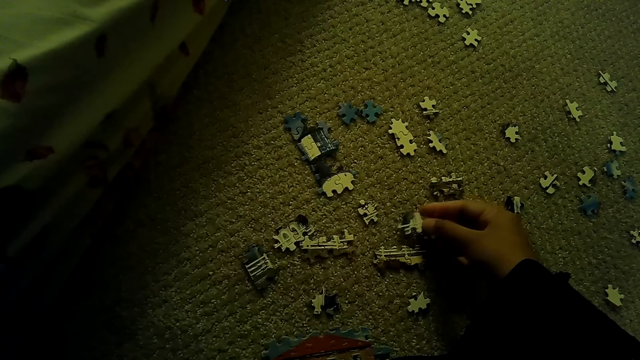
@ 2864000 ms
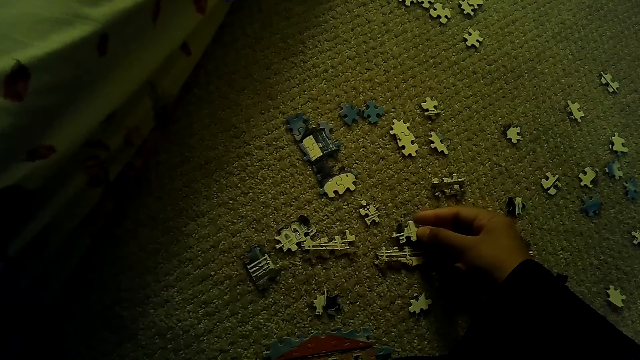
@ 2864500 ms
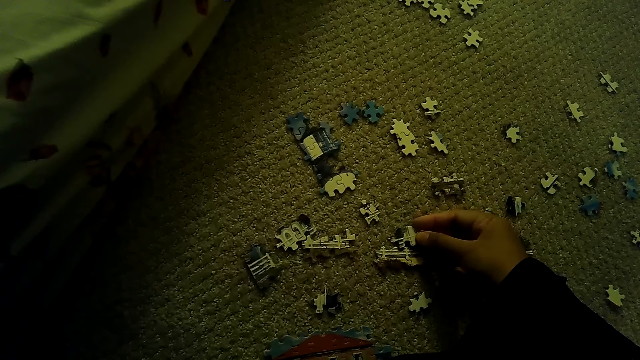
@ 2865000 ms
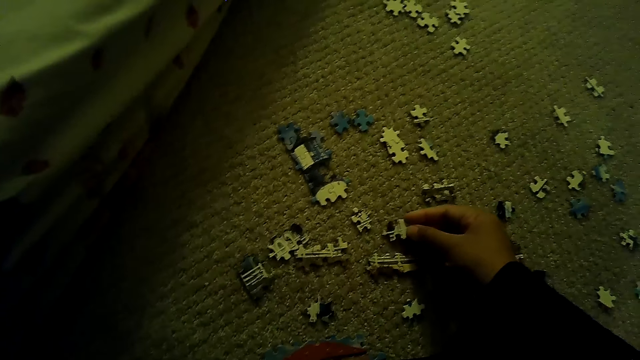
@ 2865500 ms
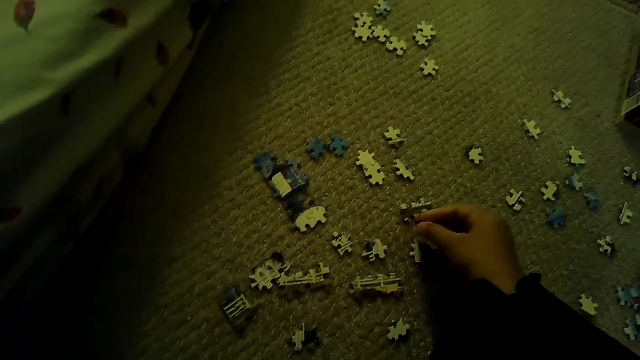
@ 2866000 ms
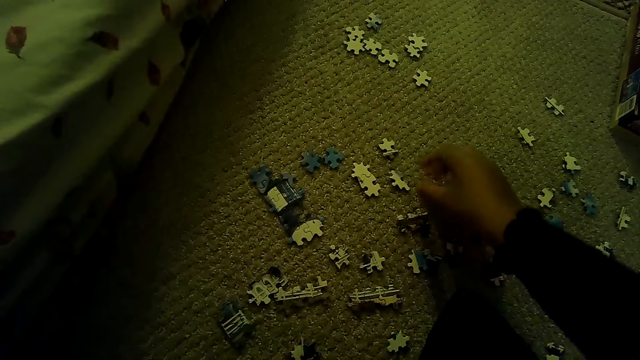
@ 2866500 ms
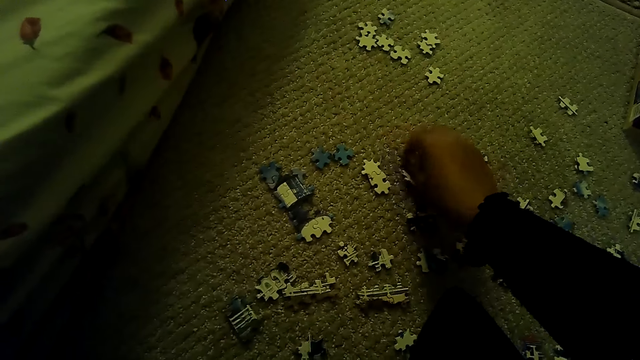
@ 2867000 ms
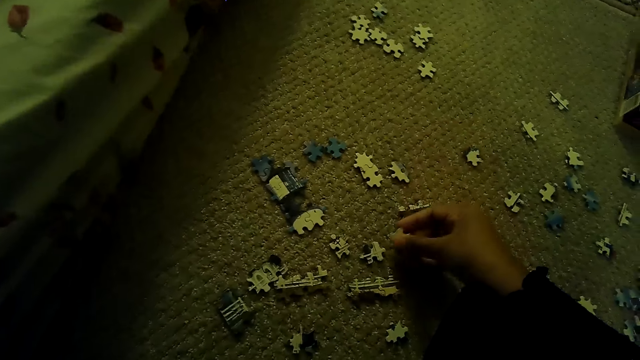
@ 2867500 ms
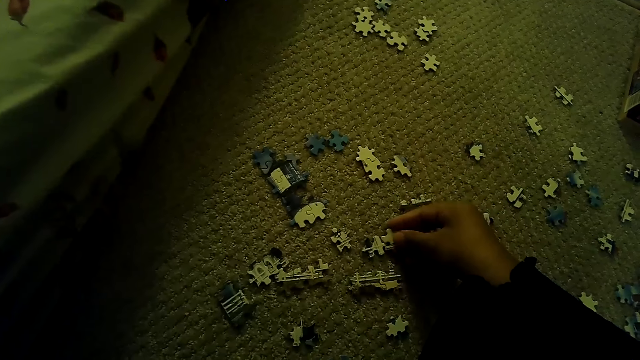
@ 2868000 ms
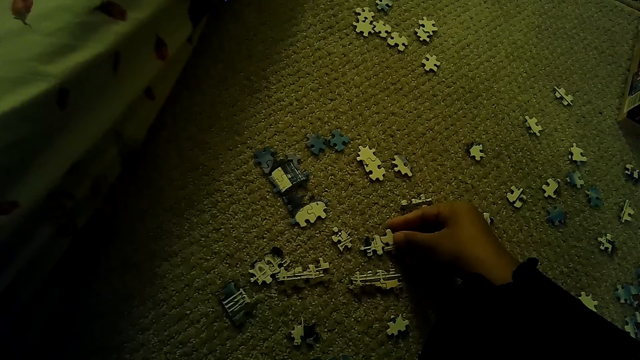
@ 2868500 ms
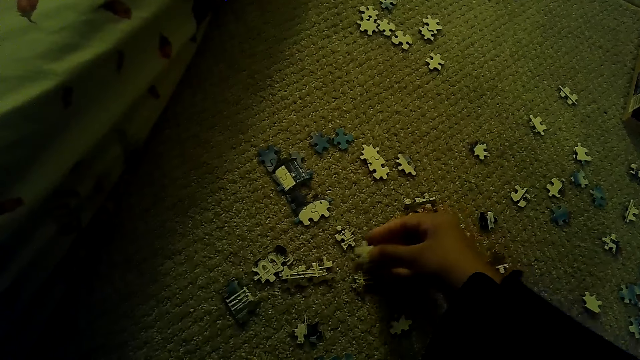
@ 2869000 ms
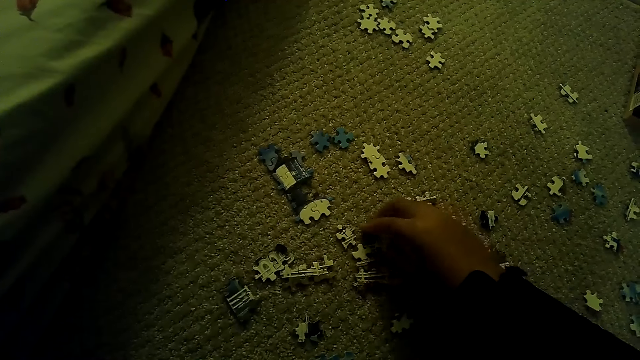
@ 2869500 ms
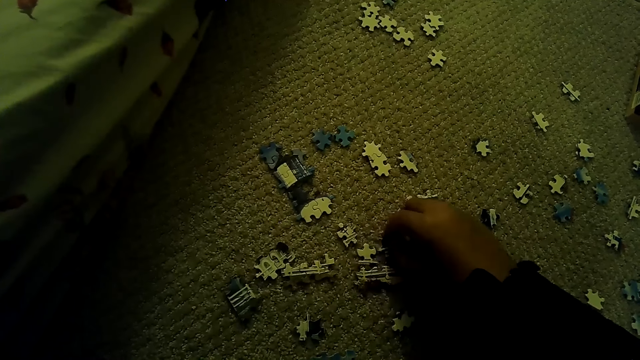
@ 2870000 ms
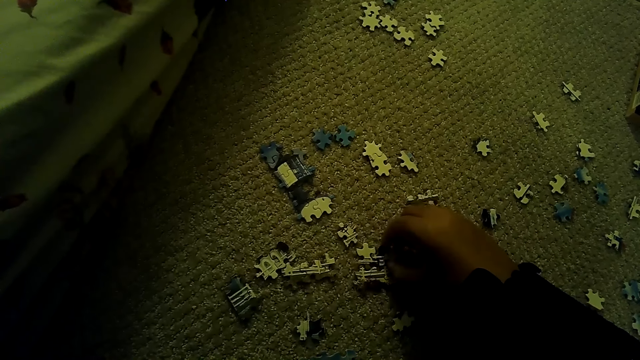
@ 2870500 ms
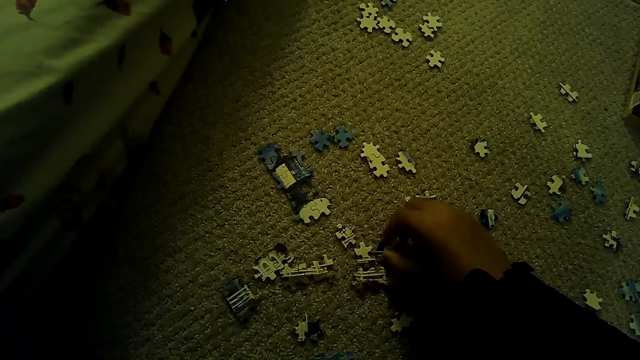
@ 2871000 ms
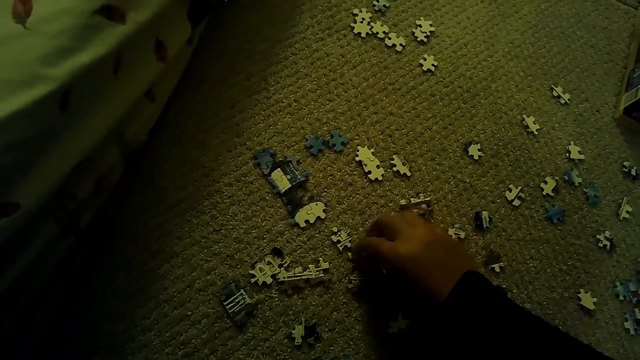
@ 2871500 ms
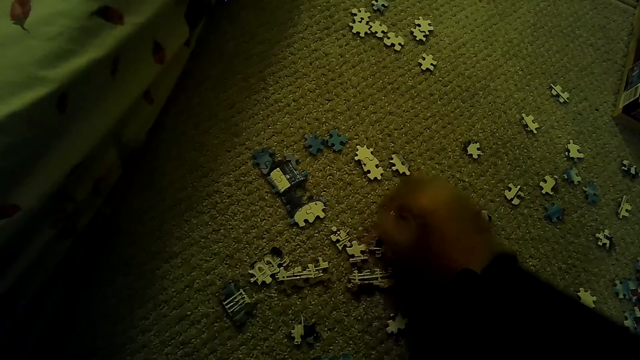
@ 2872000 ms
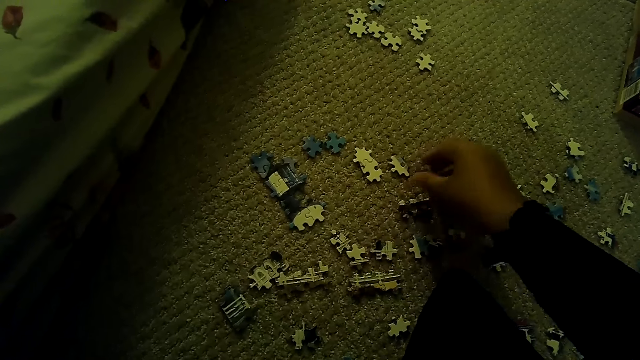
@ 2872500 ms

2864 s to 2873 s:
The camera wearer puts down the puzzle piece. They pick up the puzzle piece. They fix the puzzle pieces.

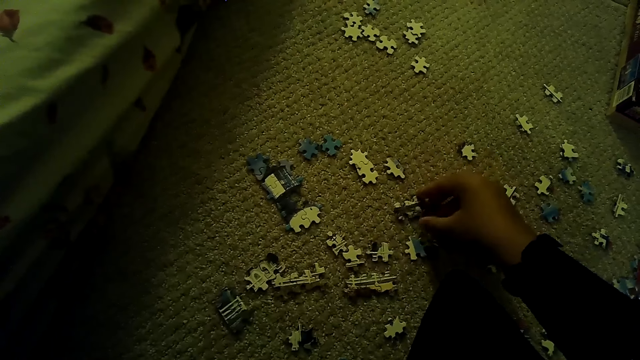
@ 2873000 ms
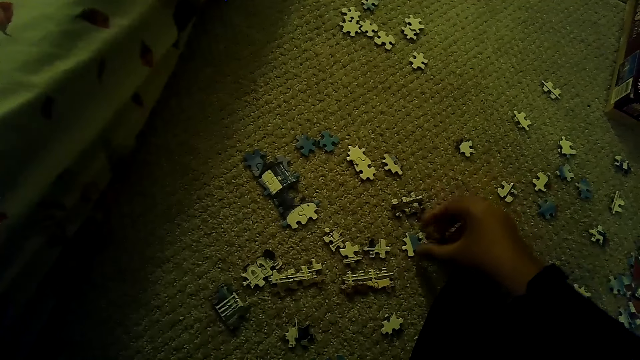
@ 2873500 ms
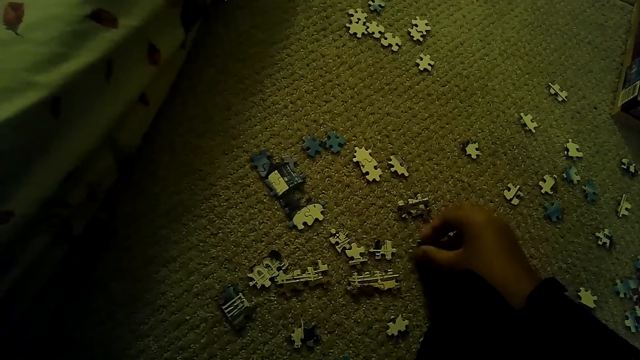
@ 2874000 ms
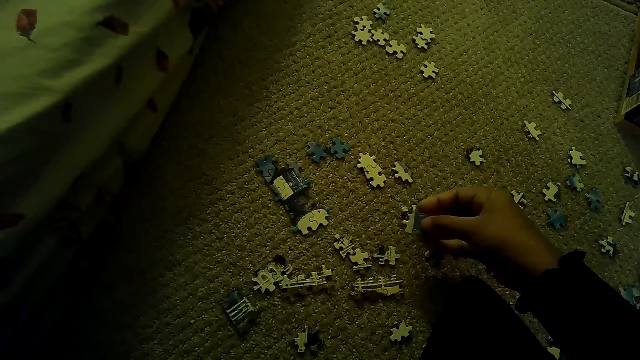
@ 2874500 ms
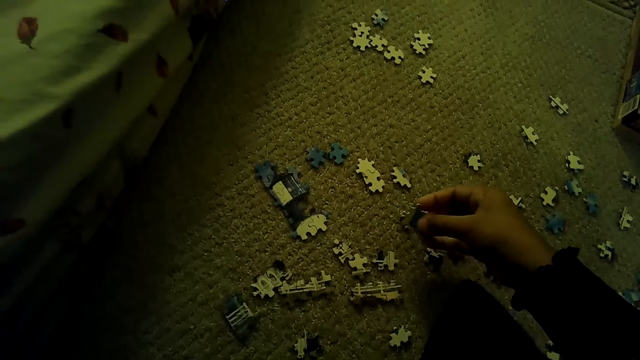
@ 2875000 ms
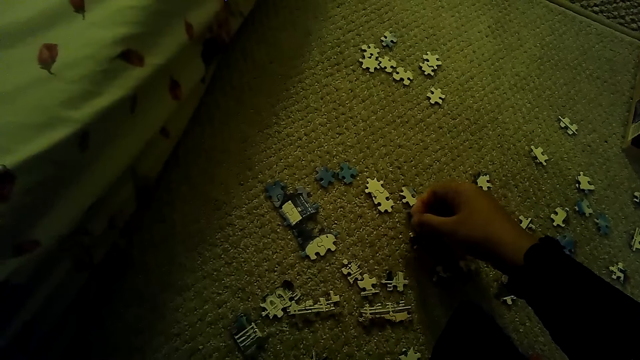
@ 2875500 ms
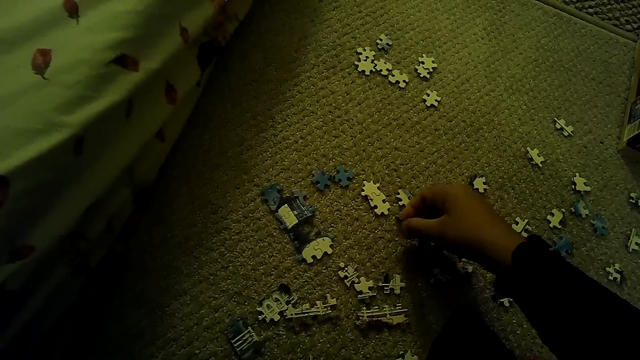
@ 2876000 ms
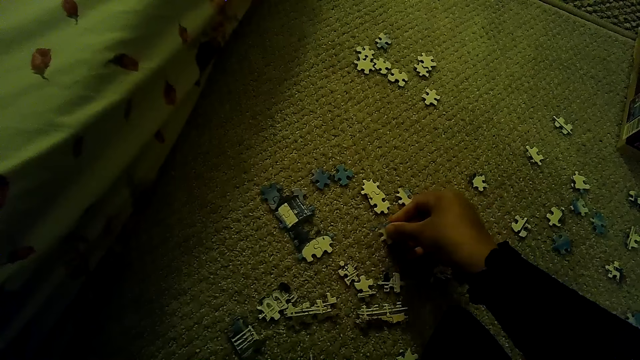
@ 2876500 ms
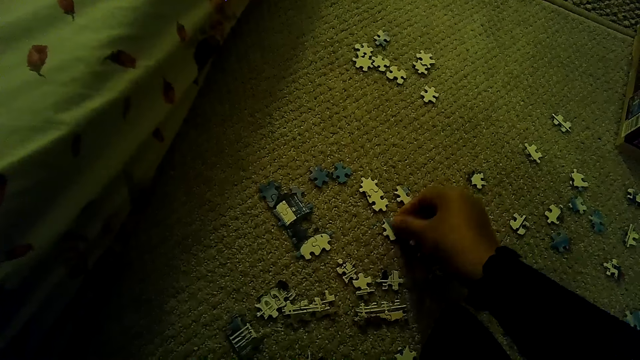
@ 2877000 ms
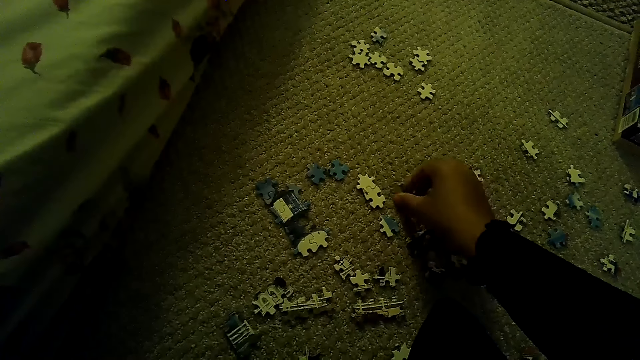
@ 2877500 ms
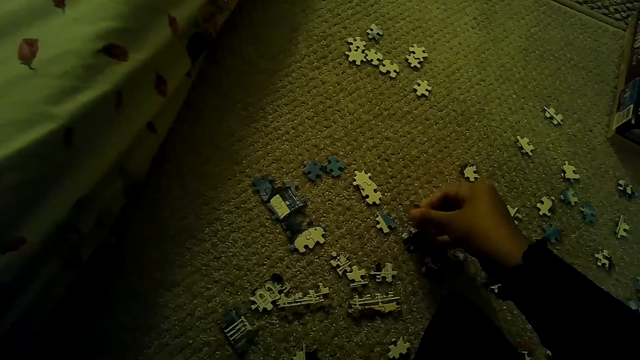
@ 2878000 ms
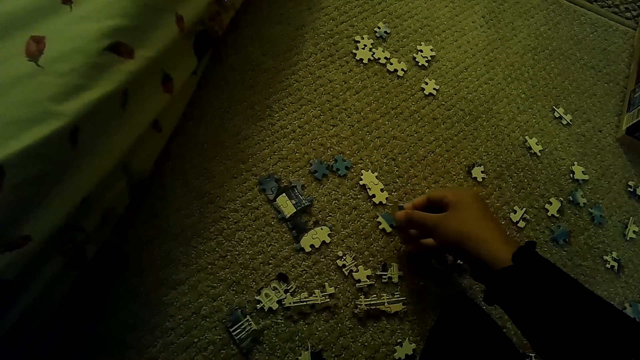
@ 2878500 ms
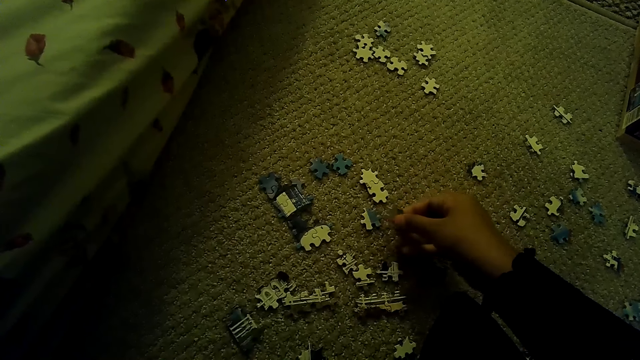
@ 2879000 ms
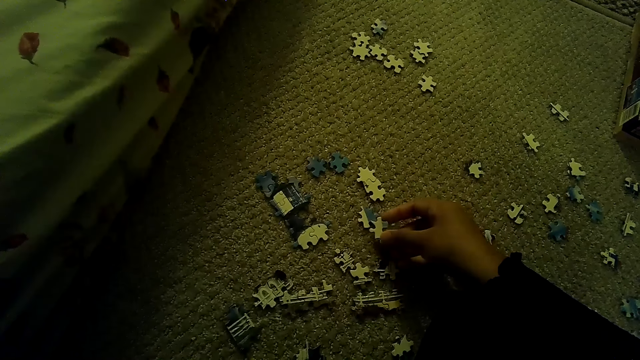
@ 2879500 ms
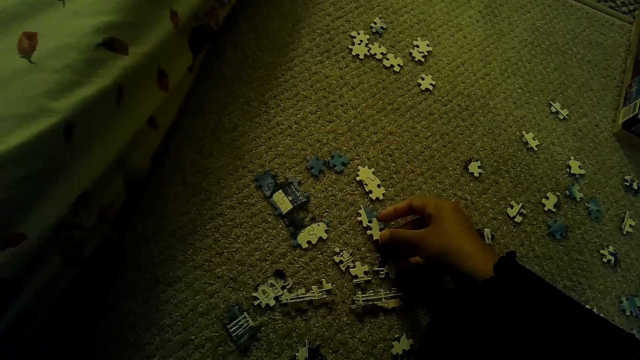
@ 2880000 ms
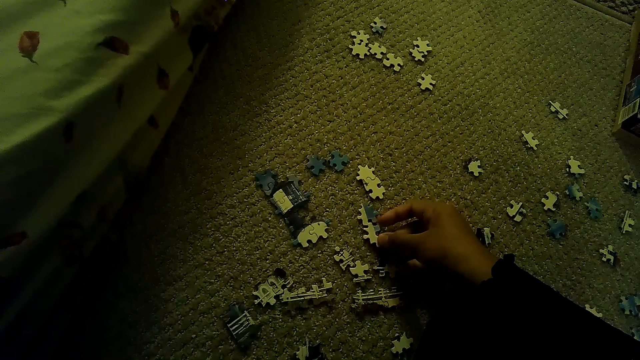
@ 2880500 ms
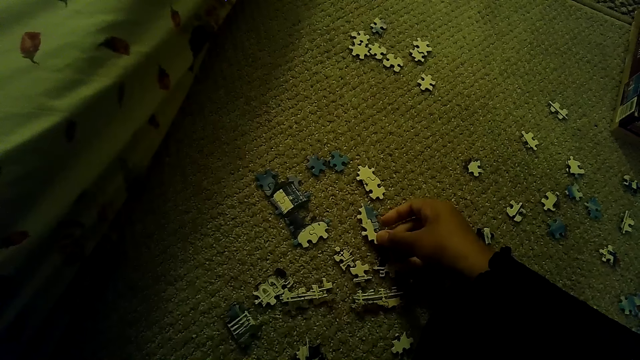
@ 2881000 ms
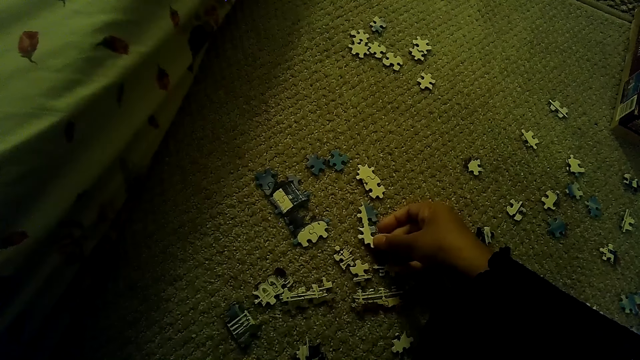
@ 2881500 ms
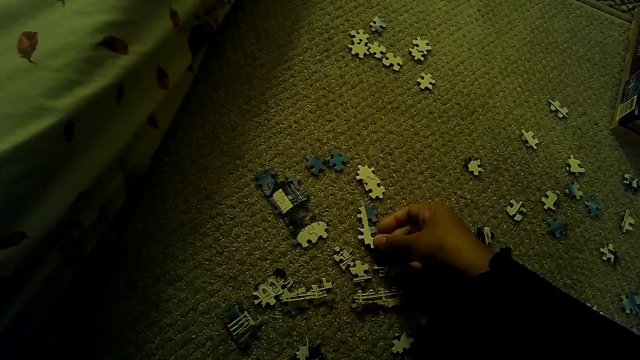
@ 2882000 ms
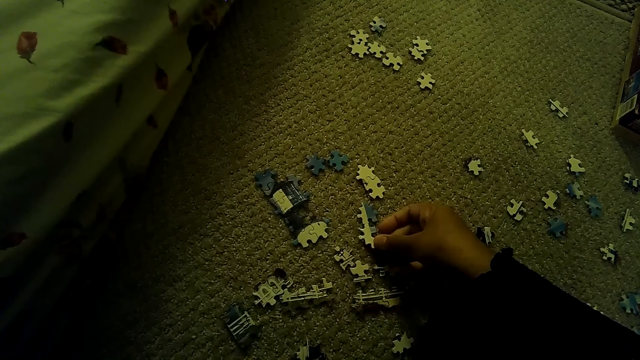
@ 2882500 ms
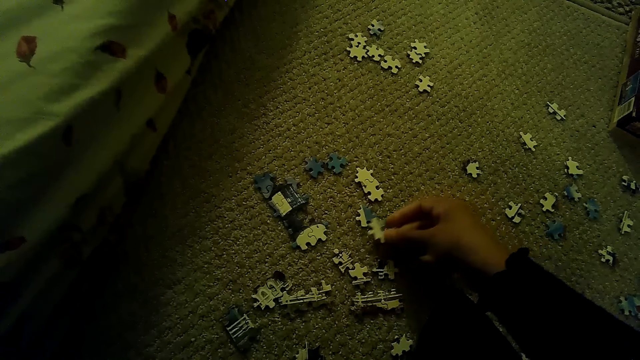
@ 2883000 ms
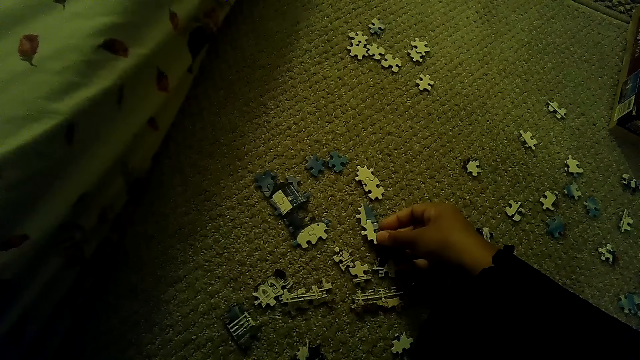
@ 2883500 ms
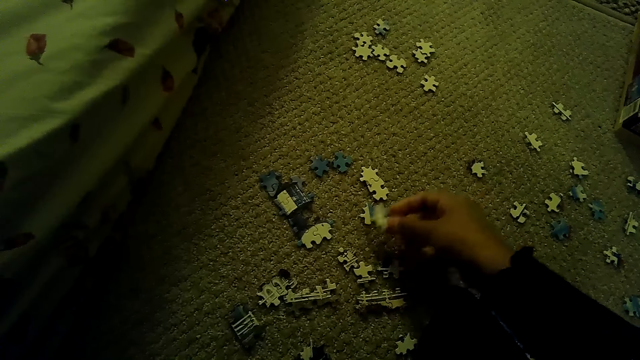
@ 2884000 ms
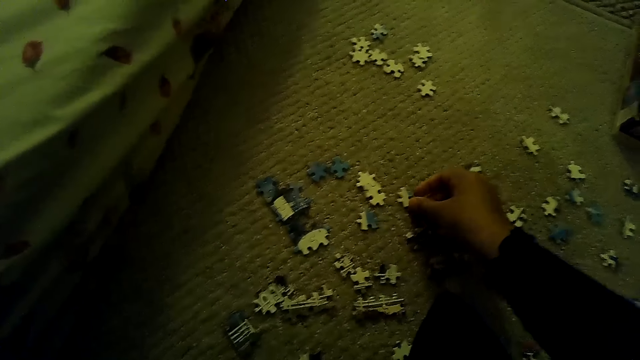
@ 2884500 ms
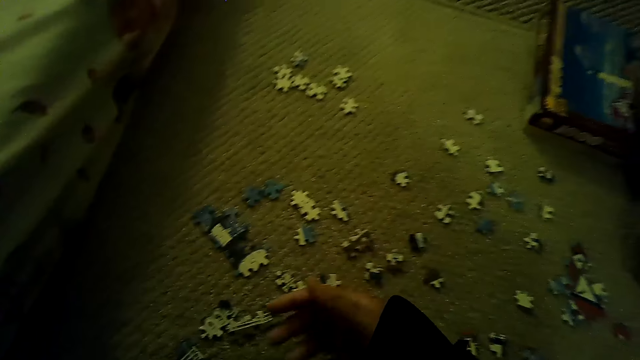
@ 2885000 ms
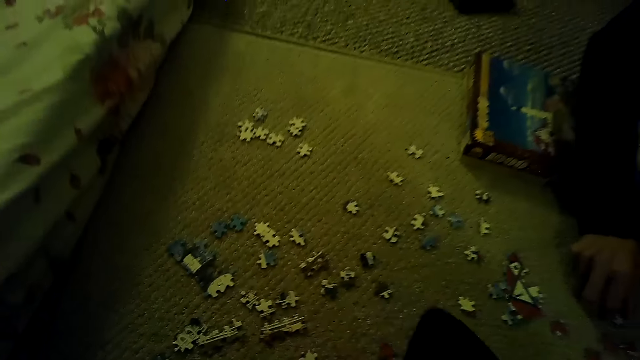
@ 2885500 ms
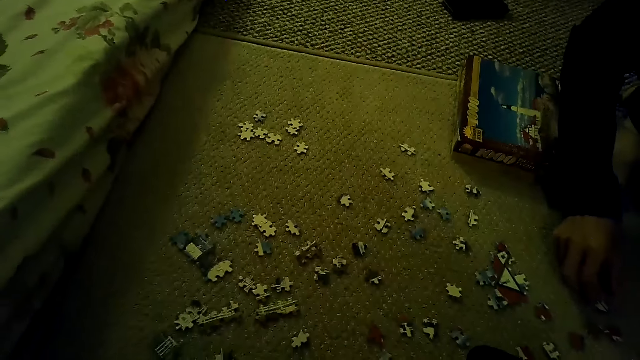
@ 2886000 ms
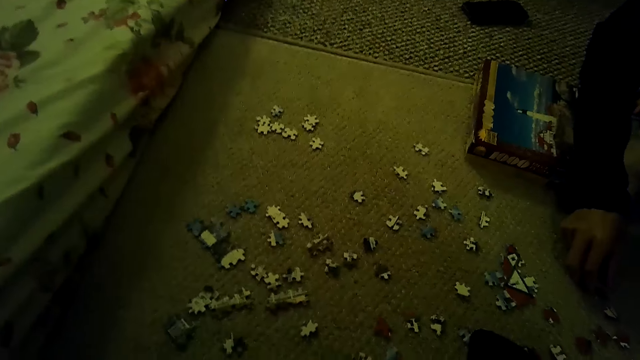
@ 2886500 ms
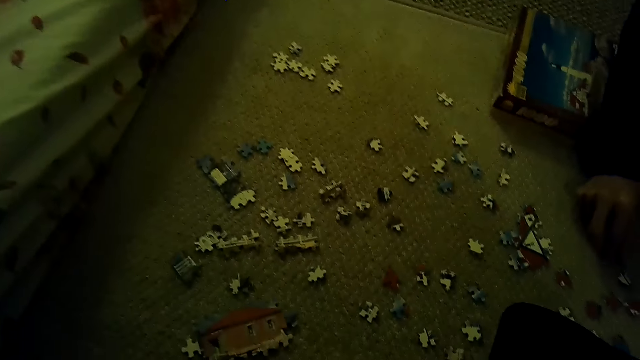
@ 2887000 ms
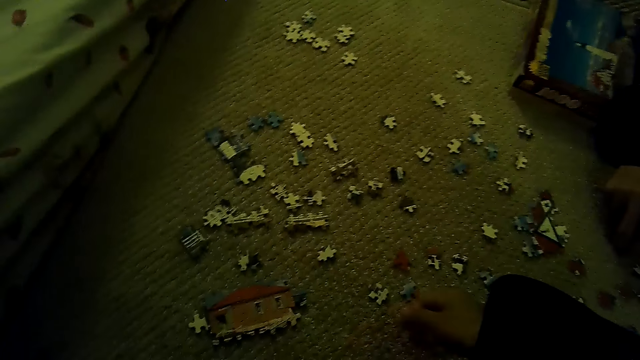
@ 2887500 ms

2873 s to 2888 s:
The camera wearer picks up a puzzle piece. They fix the puzzle pieces. They put down the puzzle piece. A man plays a jigsaw puzzle on the floor.
